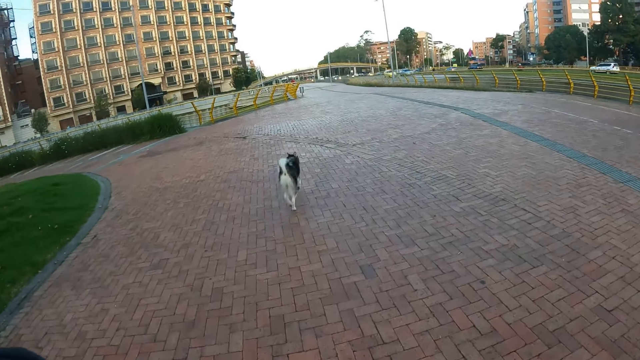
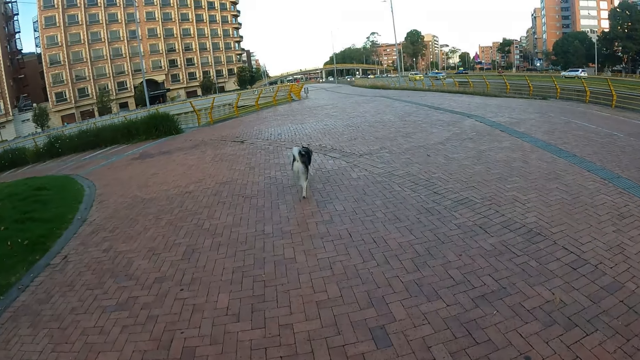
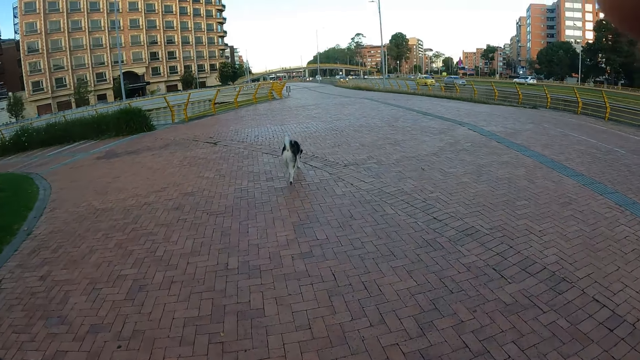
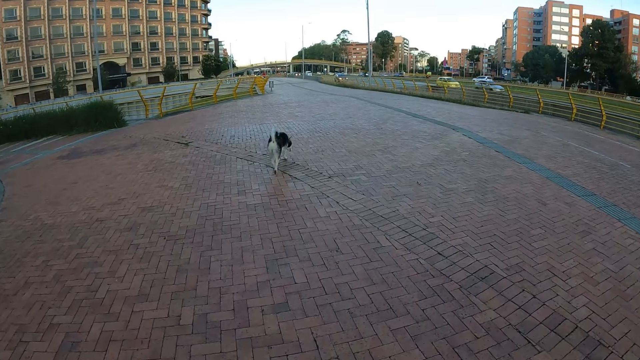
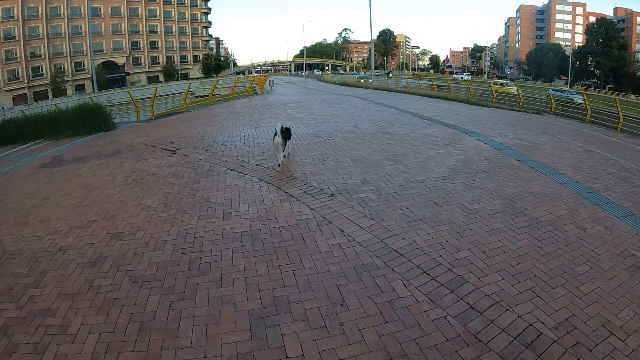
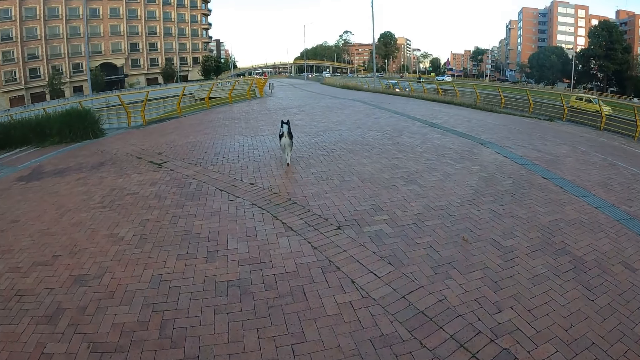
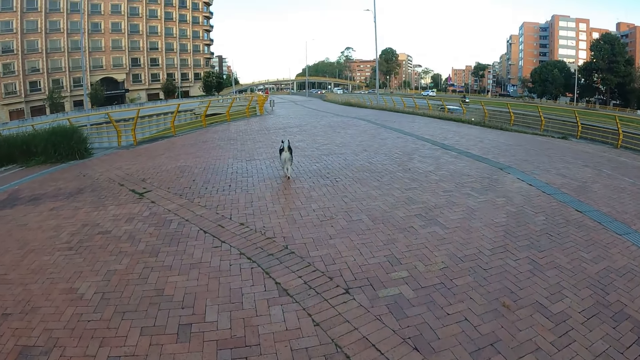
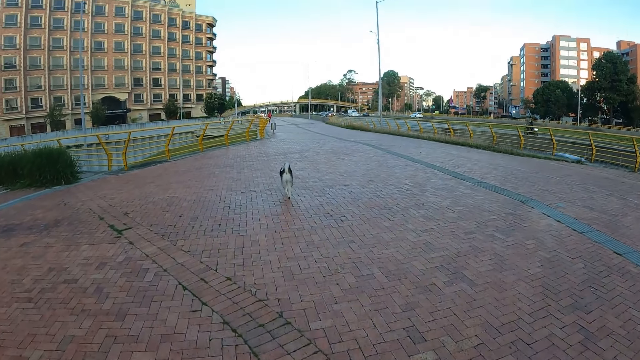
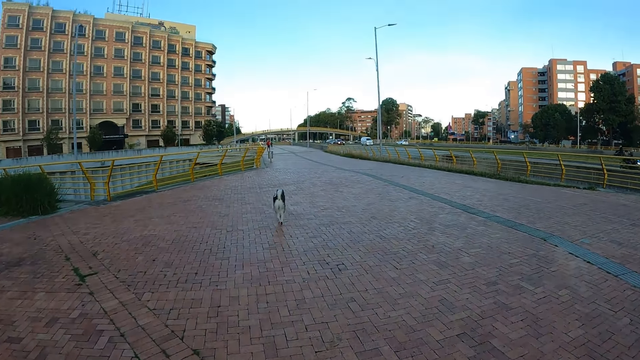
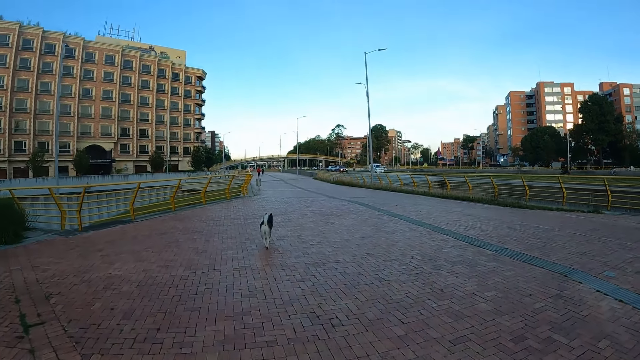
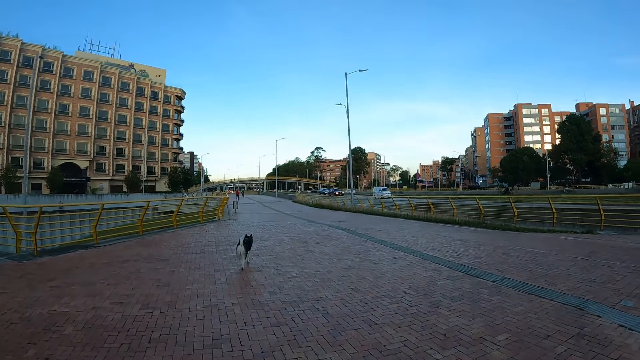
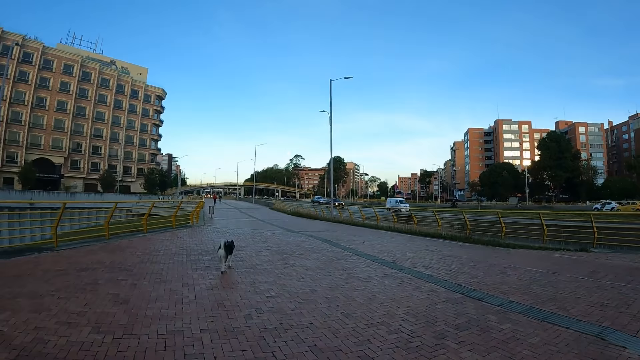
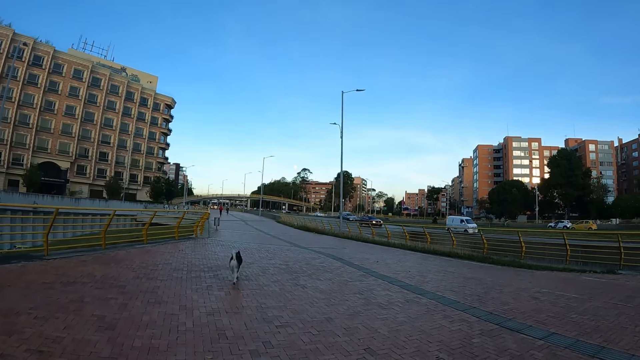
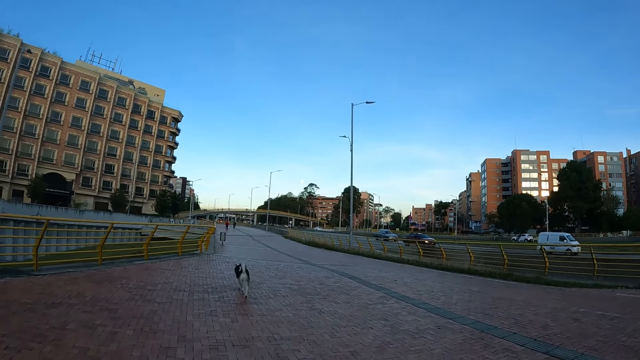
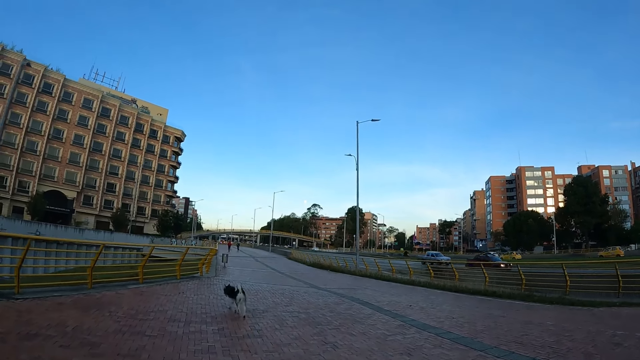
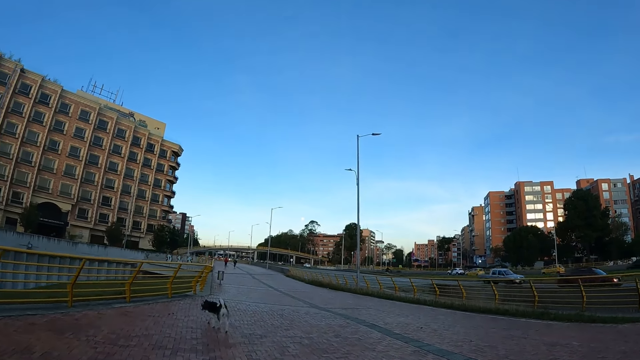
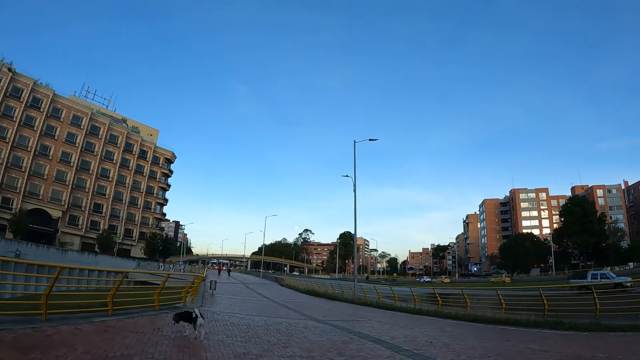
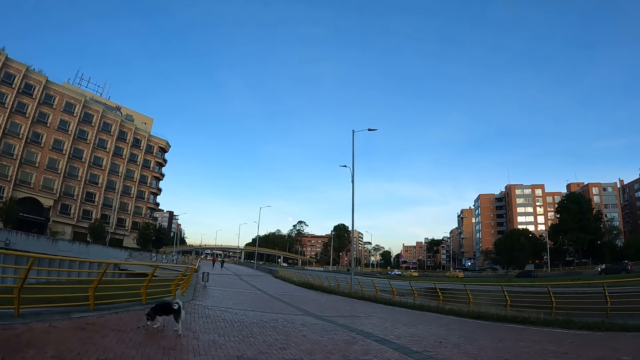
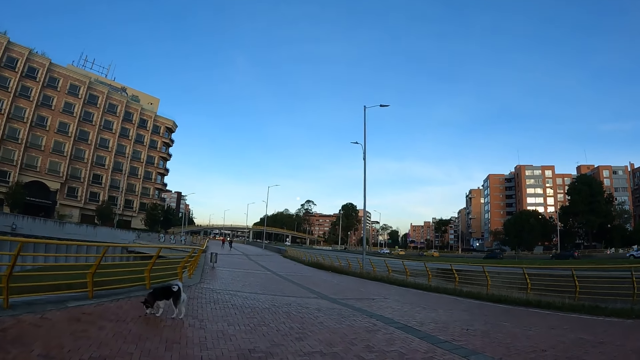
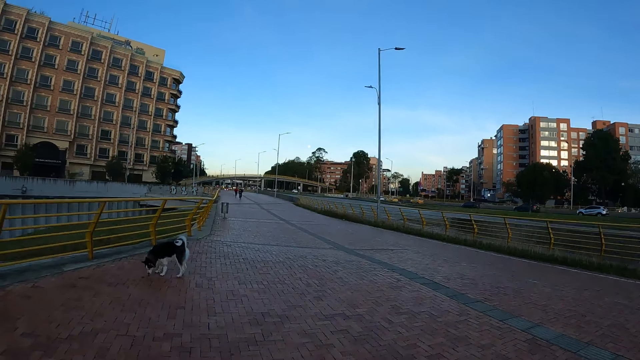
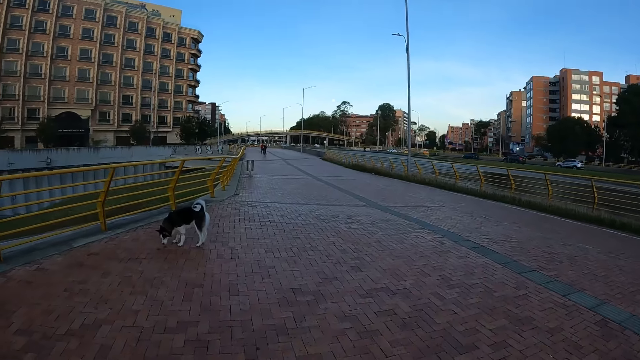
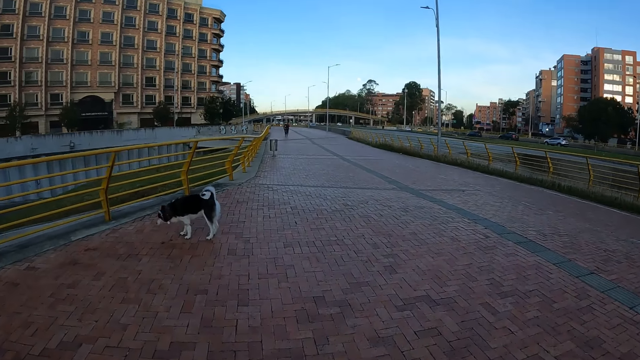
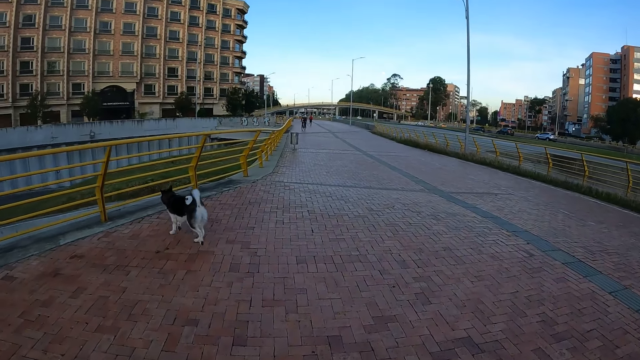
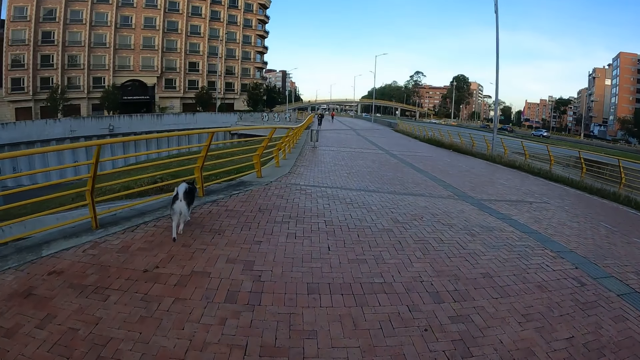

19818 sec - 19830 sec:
The camera wearer moves both hands on the pavement. They walk the dog on the street.

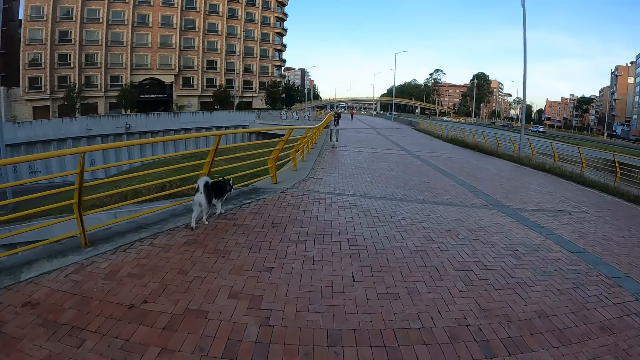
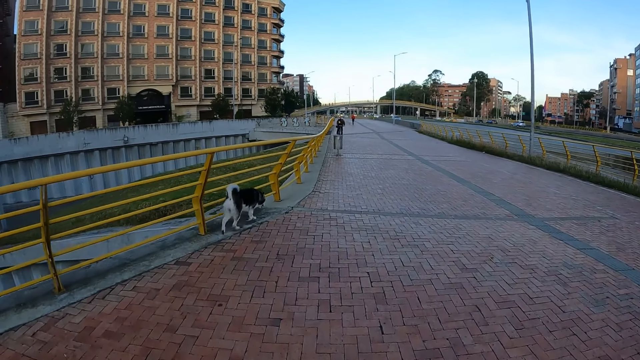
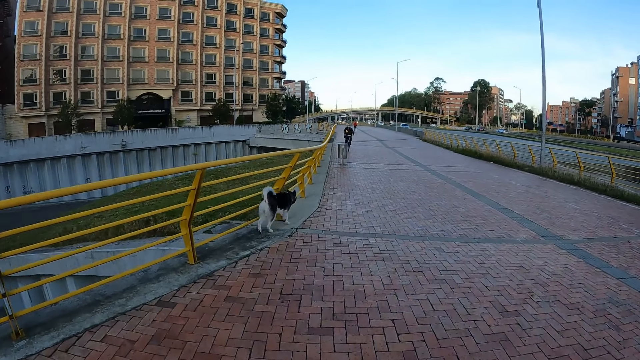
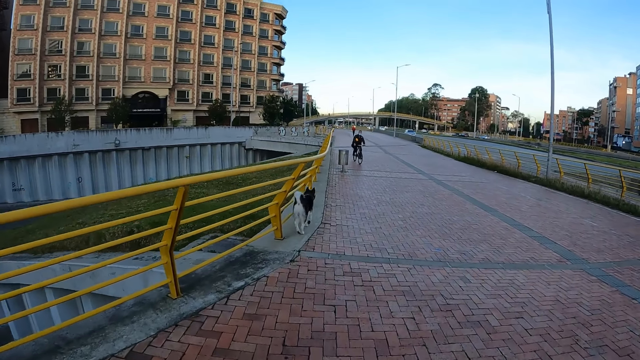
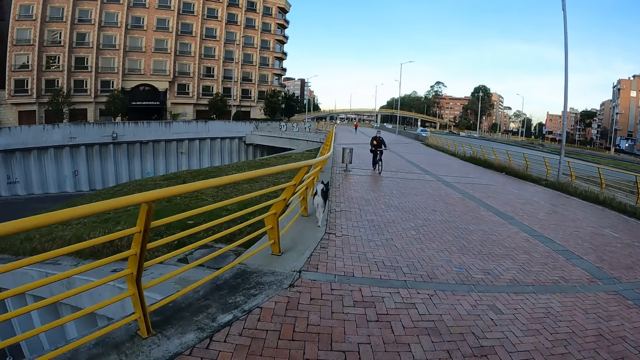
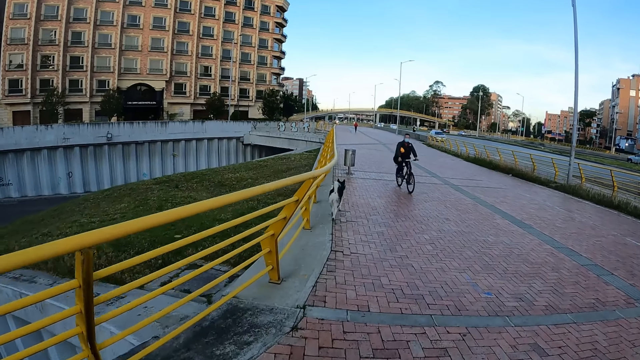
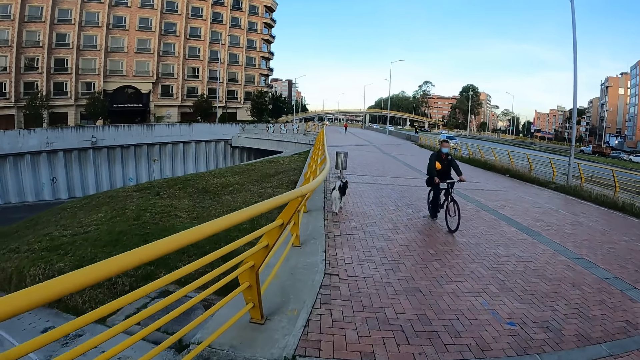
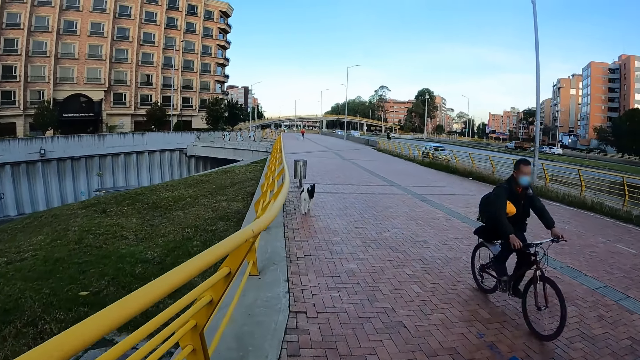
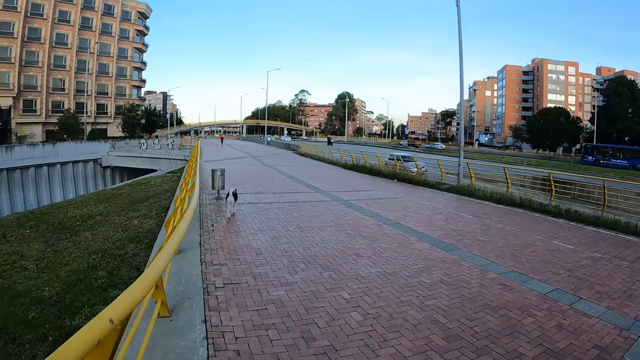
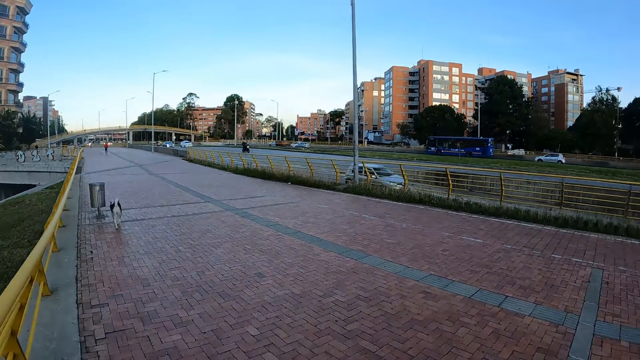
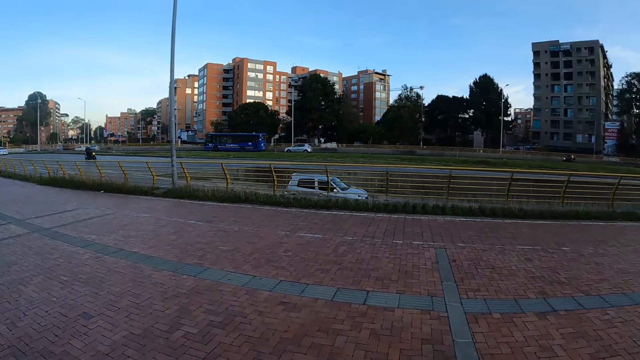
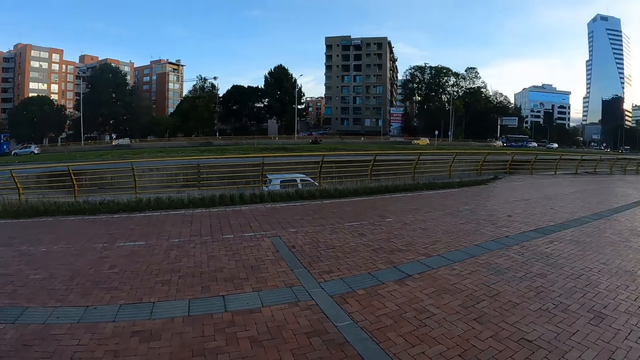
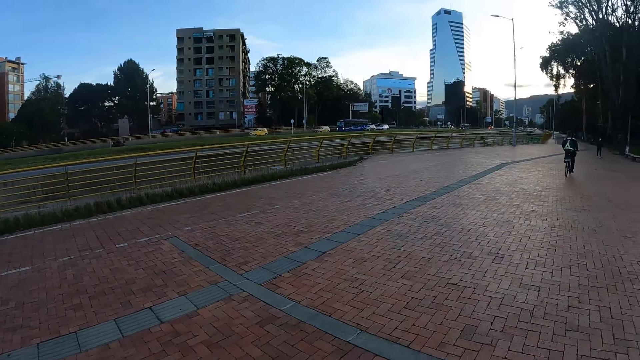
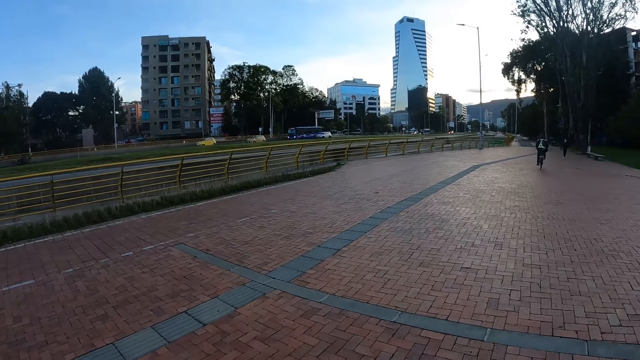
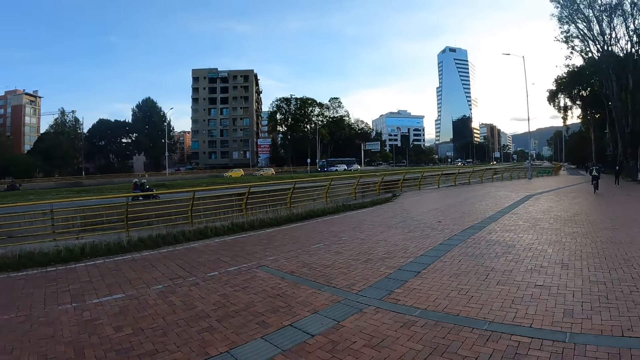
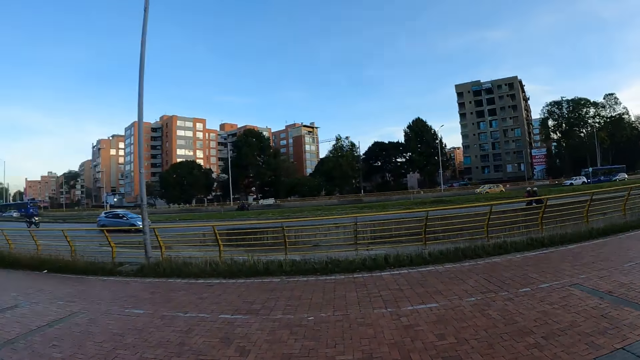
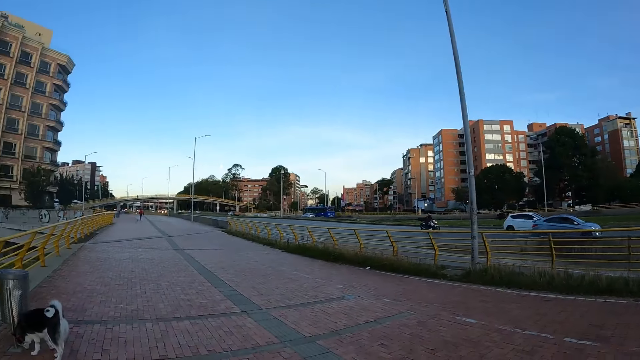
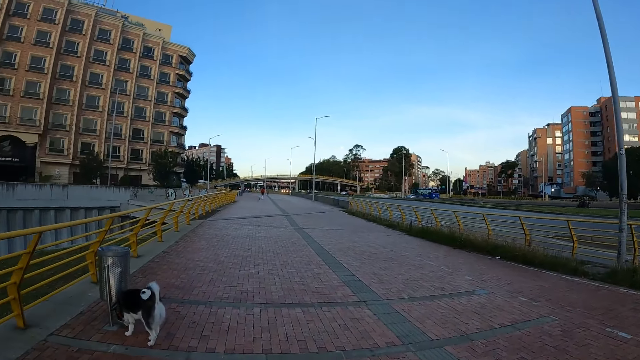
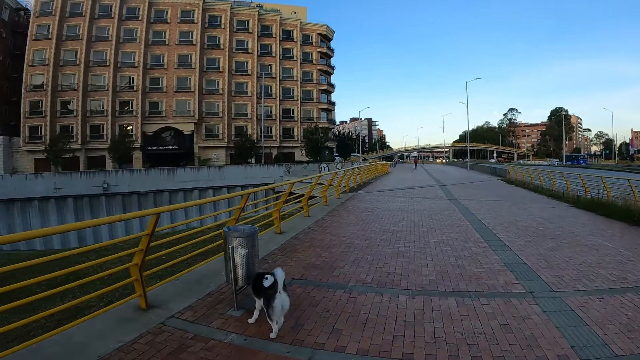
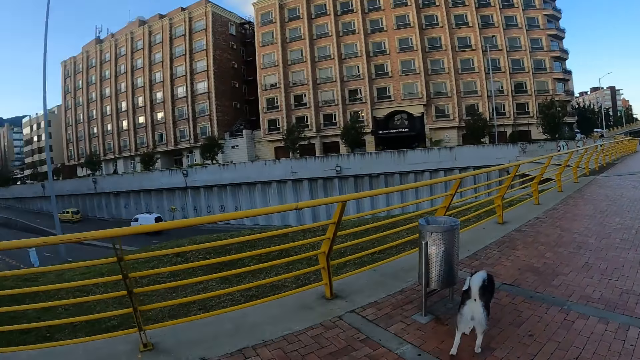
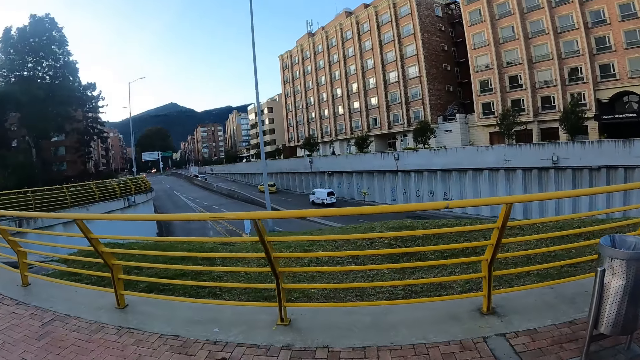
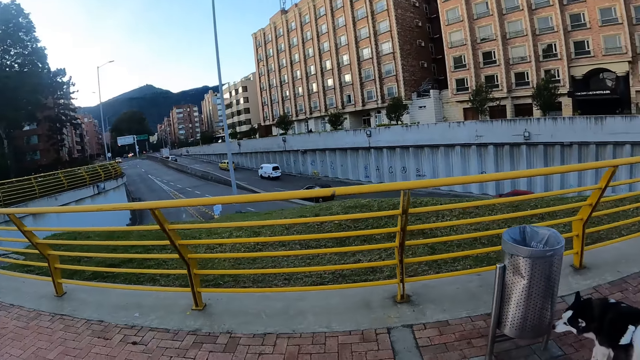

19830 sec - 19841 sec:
A cyclist drives past the camera wearer. The camera wearer looks around in the street.
